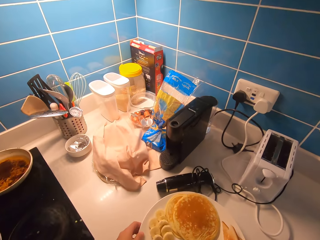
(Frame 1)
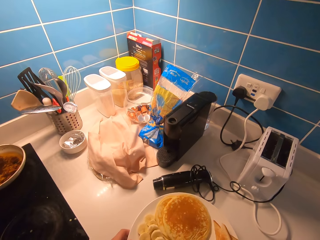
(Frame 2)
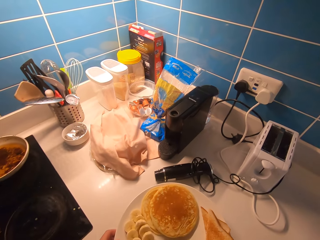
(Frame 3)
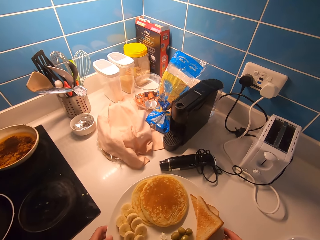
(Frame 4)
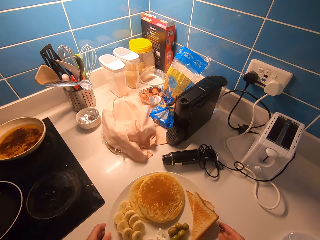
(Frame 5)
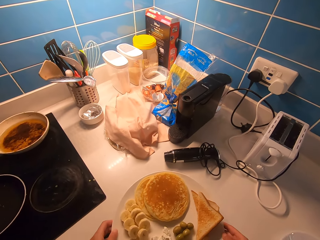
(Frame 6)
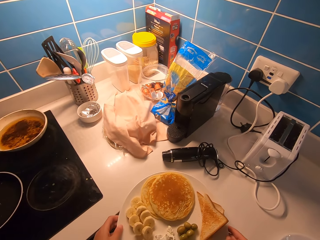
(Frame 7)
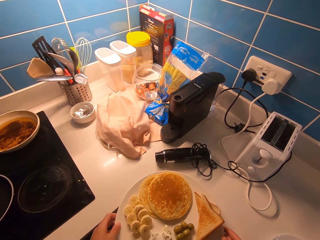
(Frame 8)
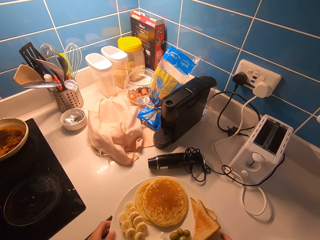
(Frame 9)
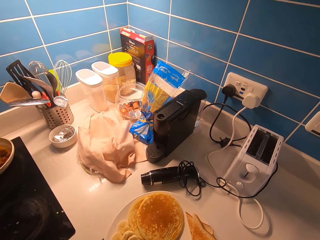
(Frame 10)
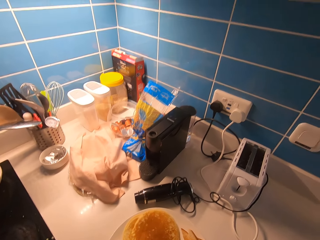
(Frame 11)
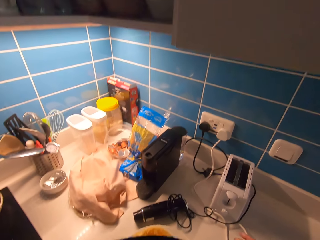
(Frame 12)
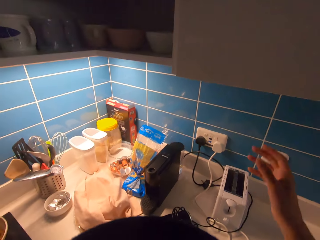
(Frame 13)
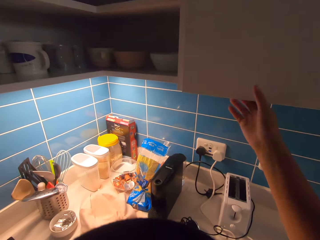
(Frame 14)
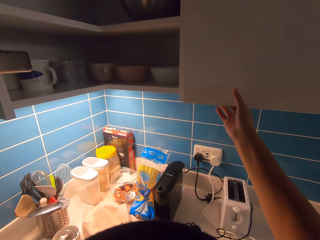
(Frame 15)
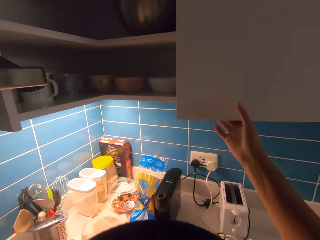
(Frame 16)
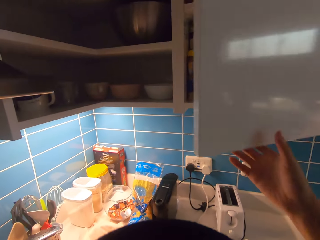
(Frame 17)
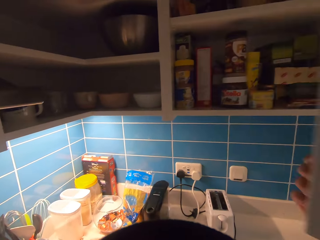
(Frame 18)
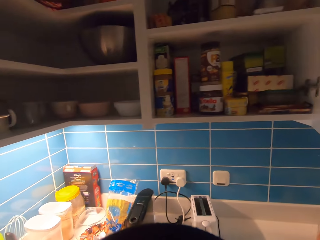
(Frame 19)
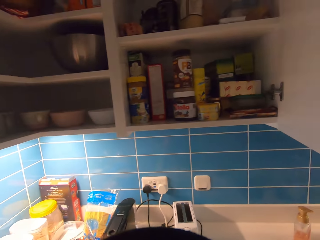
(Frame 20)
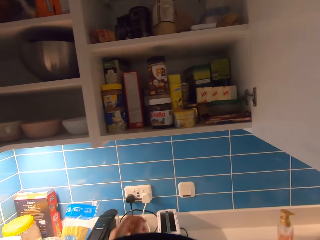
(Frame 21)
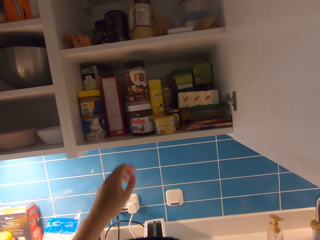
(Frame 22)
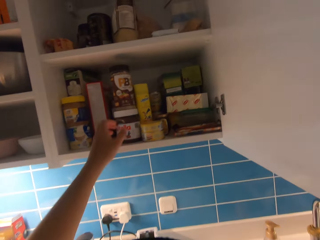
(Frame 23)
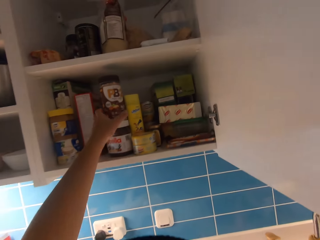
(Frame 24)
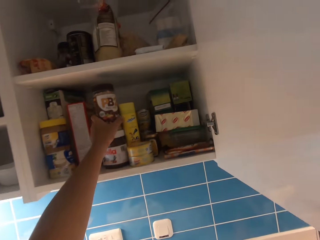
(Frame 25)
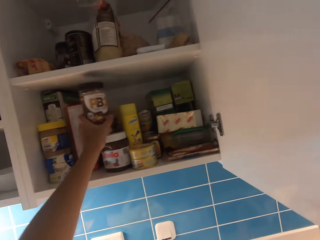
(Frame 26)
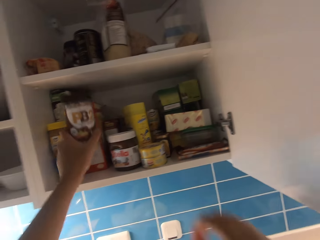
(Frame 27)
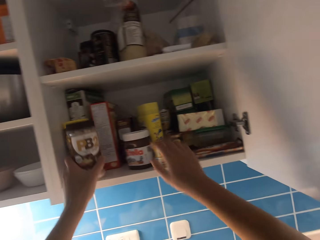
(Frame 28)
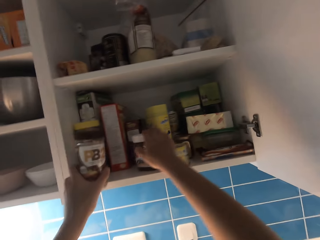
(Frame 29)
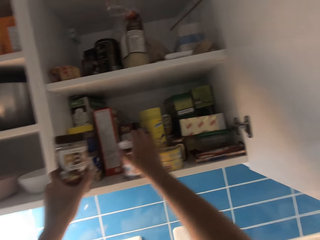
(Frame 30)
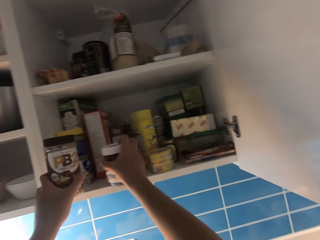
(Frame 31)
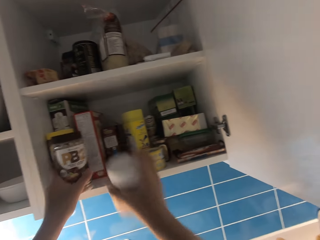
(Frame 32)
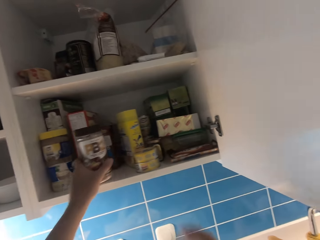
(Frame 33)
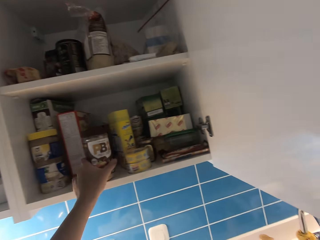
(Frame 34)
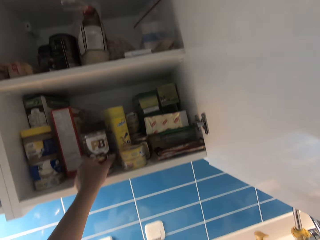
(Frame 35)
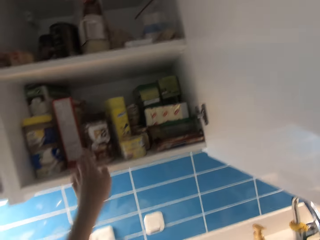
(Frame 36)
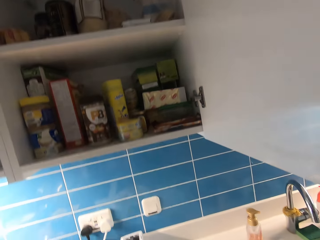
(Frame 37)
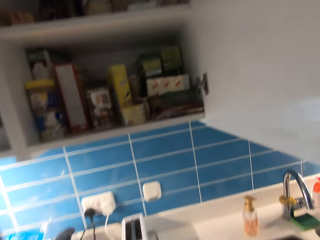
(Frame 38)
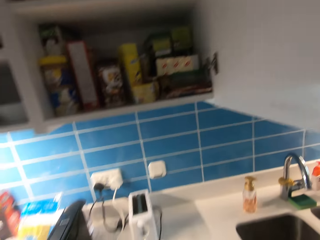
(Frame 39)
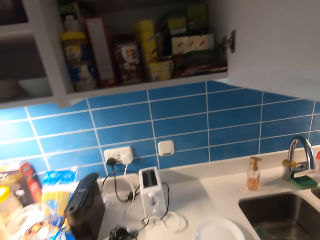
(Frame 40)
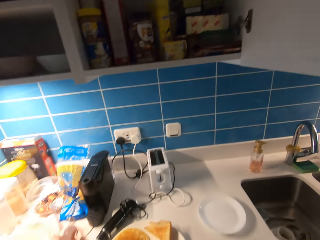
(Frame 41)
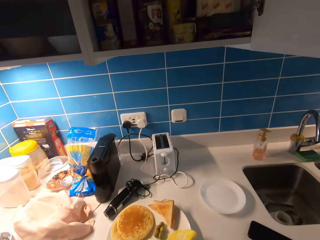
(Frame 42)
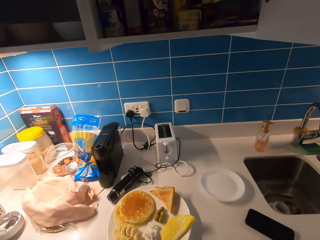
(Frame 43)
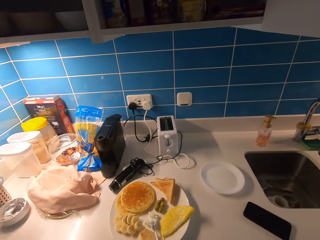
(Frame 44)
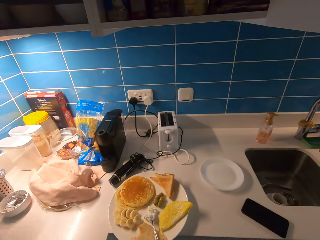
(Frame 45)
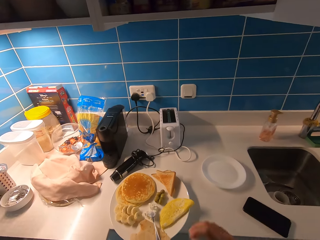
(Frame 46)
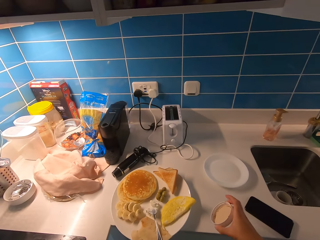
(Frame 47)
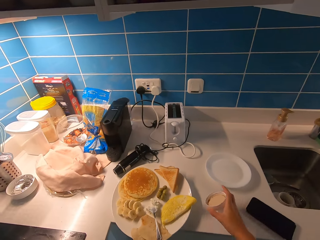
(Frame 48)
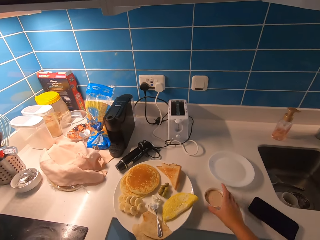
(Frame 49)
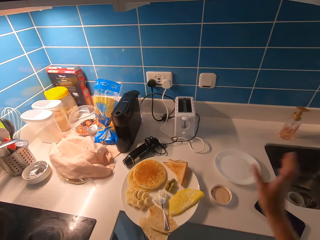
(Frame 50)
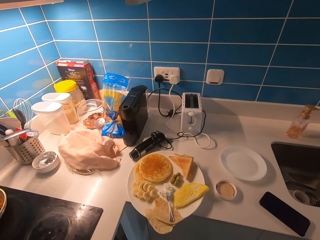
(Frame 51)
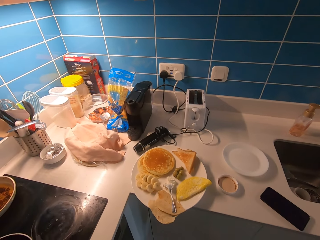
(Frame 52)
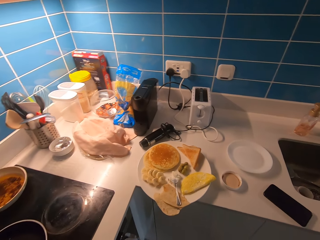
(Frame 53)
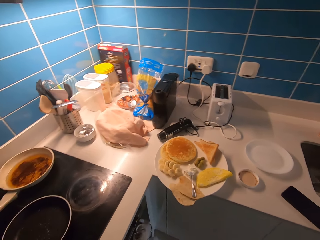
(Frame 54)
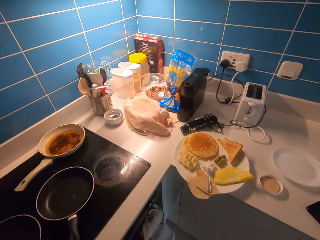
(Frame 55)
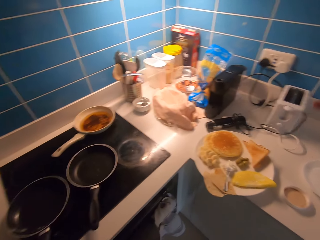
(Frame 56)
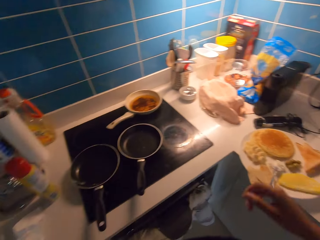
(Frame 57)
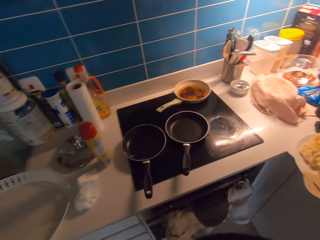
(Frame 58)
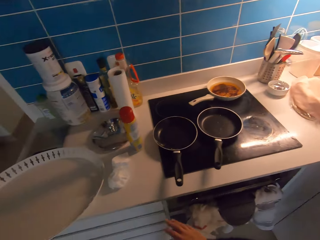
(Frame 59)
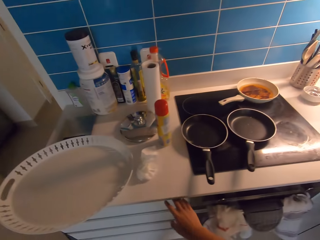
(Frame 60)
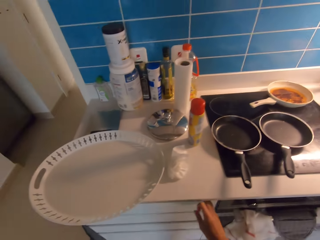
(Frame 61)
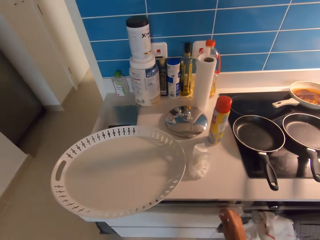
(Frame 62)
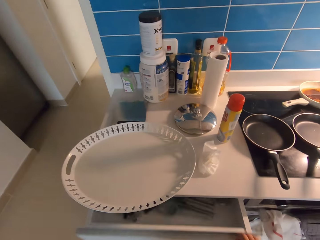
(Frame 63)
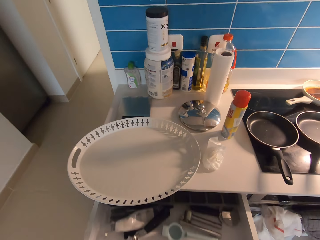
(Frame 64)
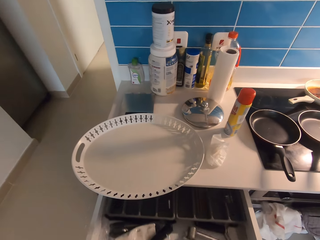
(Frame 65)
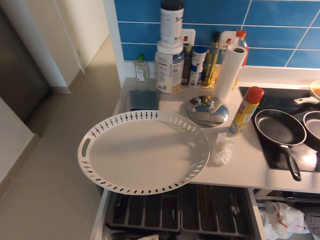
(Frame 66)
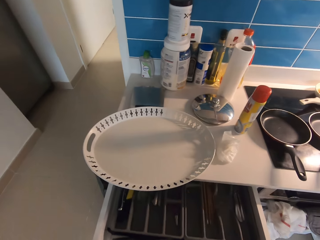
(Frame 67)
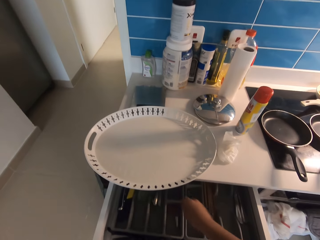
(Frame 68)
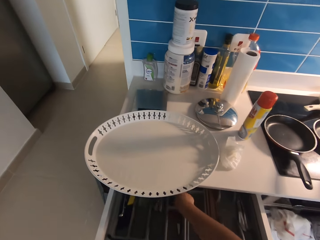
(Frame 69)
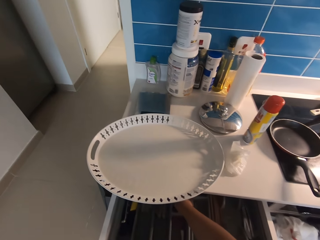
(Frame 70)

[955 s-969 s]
The camera wearer lifts the plate. He carries the plate from the counter. He drops the plate on the kitchen counter. He opens a cabinet or shelf. He picks a container from the shelf with his left hand. He picks a chocolate spread jar from the shelf with his right hand. He puts the container back on the shelf. He drops the cover of the chocolate spread on the kitchen countertop. He walks to the drawer and opens the drawer.

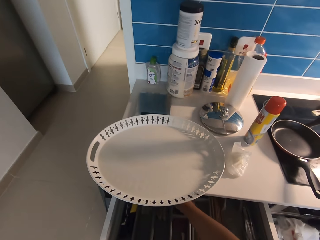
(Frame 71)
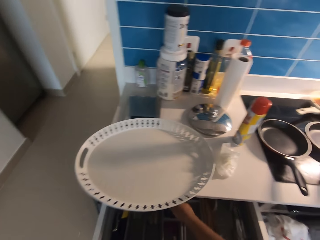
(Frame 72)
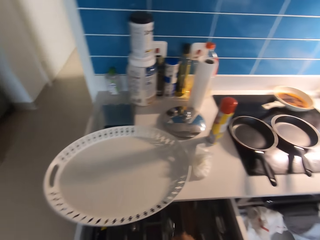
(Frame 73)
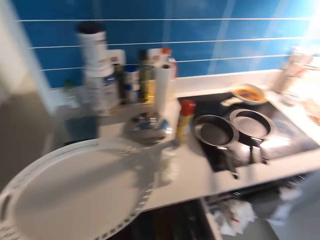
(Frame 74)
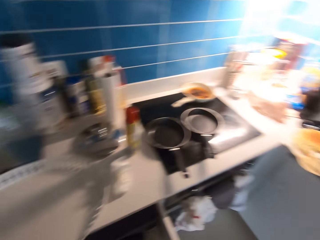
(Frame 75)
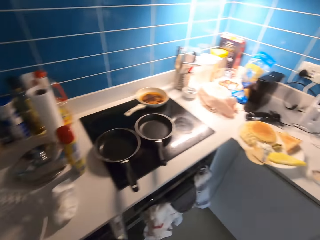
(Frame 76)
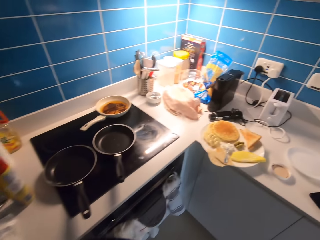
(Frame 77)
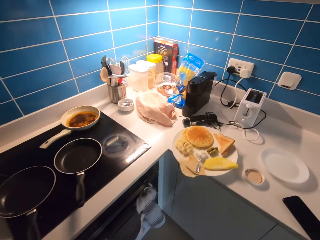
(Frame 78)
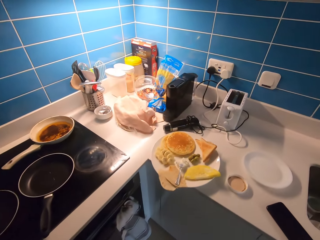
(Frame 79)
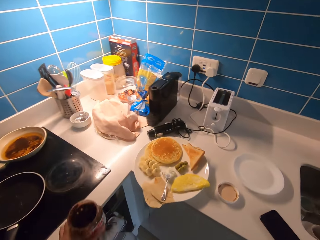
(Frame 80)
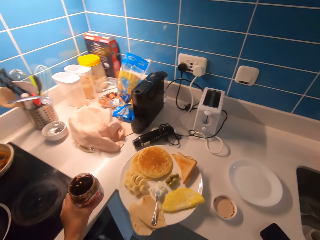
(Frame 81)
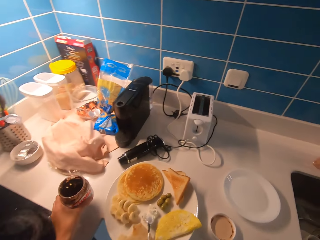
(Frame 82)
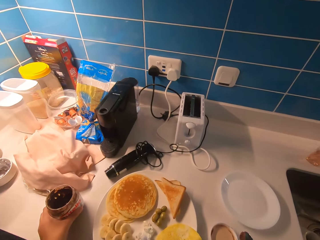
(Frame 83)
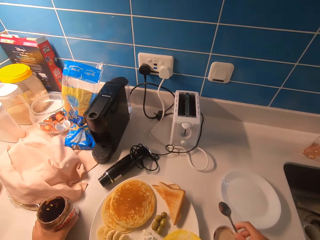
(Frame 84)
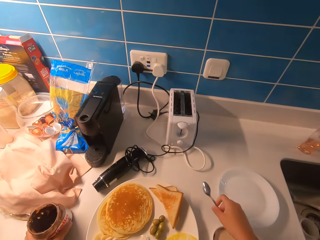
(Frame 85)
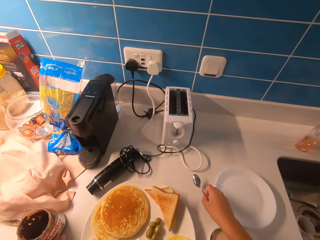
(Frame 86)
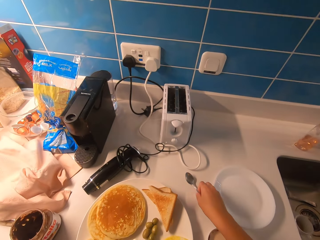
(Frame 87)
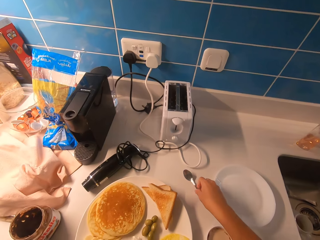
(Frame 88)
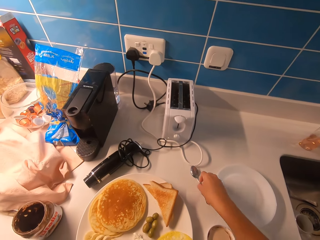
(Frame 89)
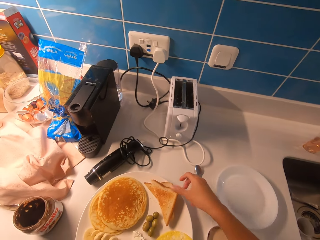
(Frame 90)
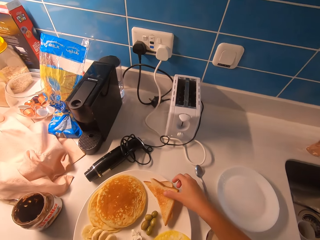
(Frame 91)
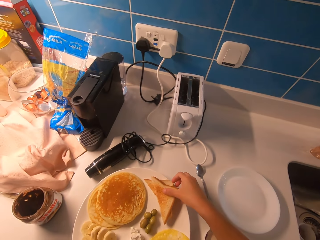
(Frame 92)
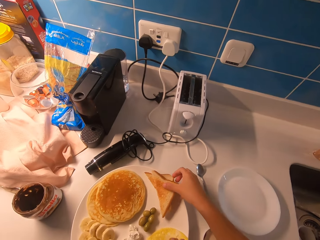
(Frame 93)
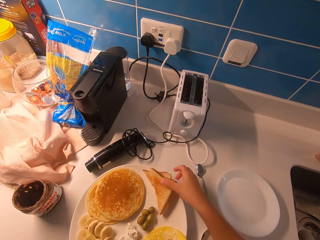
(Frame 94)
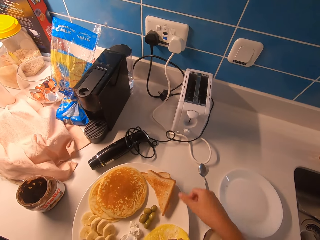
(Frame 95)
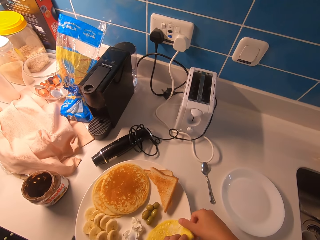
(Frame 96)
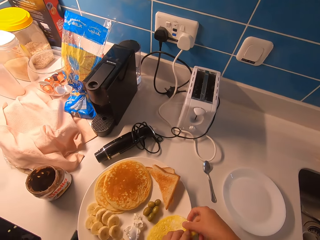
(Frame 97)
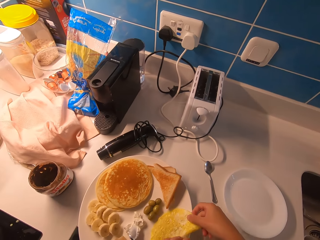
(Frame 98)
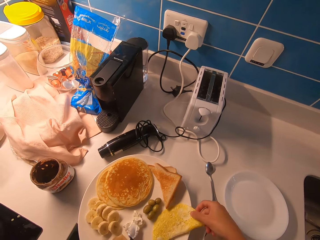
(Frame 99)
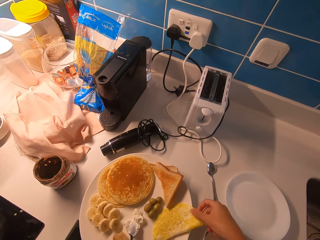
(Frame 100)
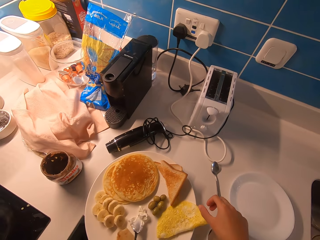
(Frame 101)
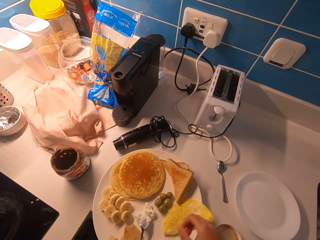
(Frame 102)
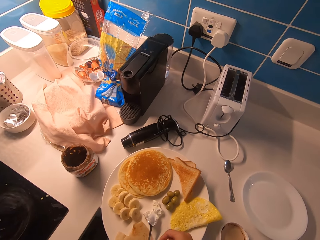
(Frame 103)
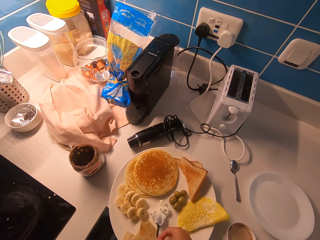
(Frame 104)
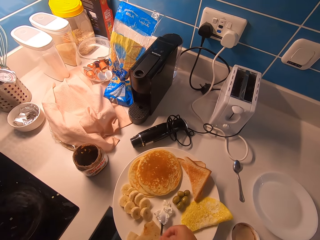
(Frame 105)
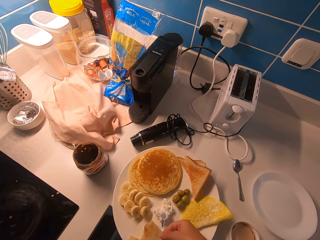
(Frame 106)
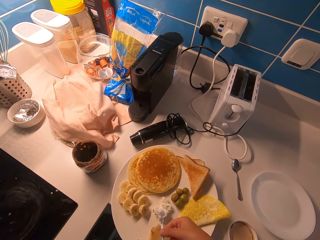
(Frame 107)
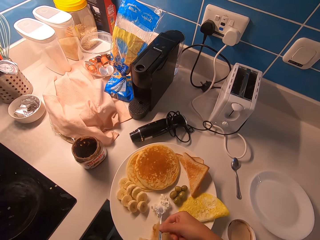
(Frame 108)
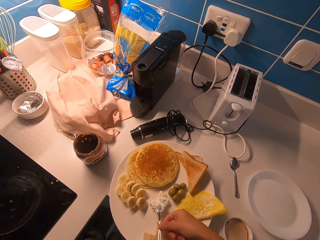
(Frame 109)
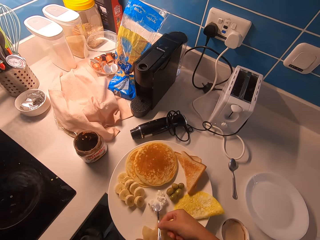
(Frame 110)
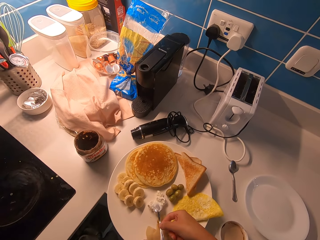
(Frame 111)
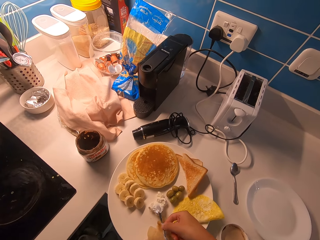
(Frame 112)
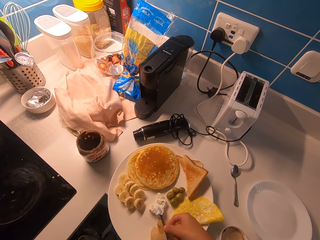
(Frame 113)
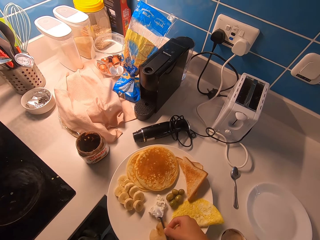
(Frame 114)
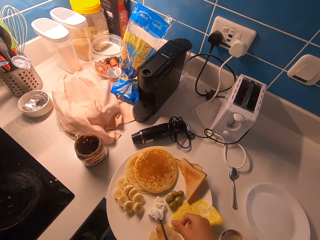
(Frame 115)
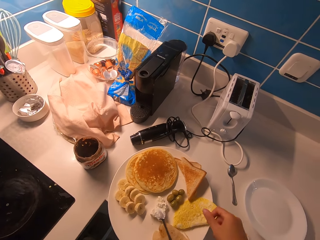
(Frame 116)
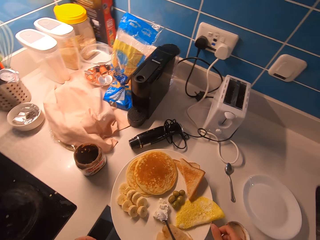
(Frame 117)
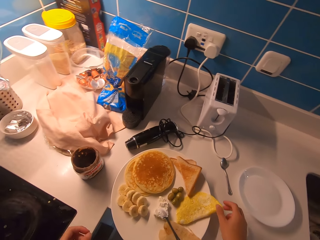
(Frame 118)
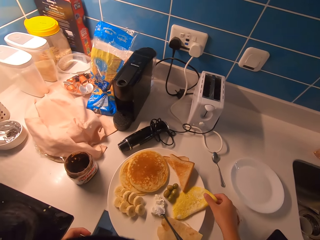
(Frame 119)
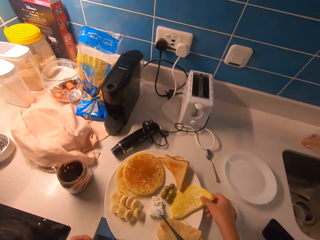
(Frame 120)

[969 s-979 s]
The camera wearer picks a spoon from the drawer. They drop the chocolate spread jar on the kitchen countertop. They drop the spoon on the kitchen countertop. They adjust the position of the toast in the plate. They adjust the position of the fried egg in the plate. They lift the spoon. They adjust the position of the spoon and the pita in the plate.
